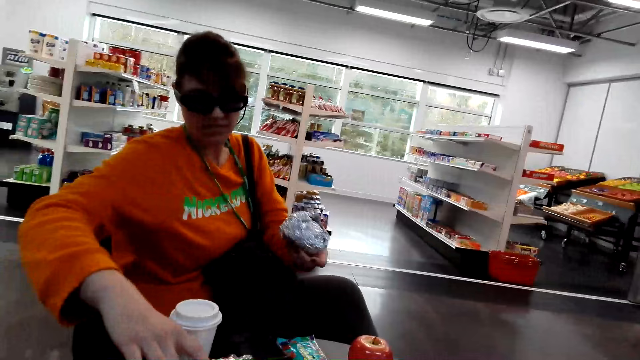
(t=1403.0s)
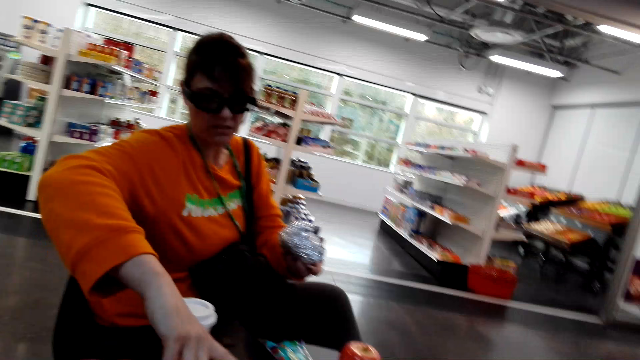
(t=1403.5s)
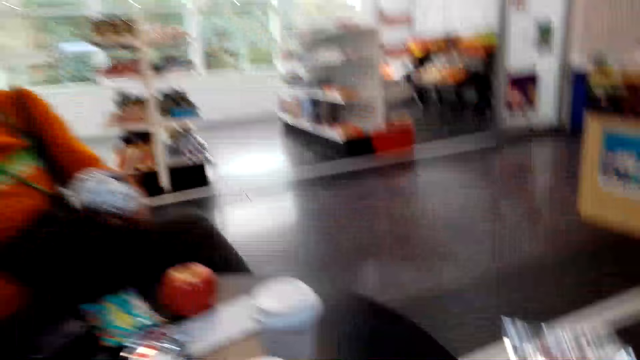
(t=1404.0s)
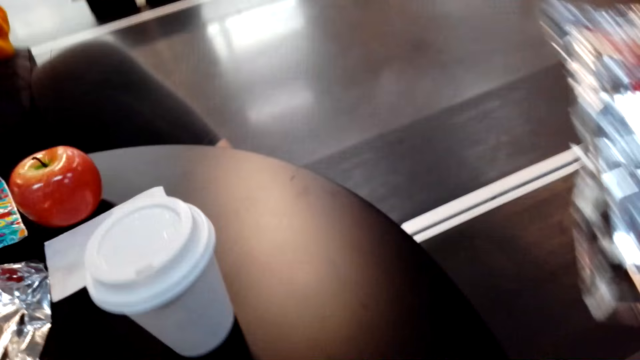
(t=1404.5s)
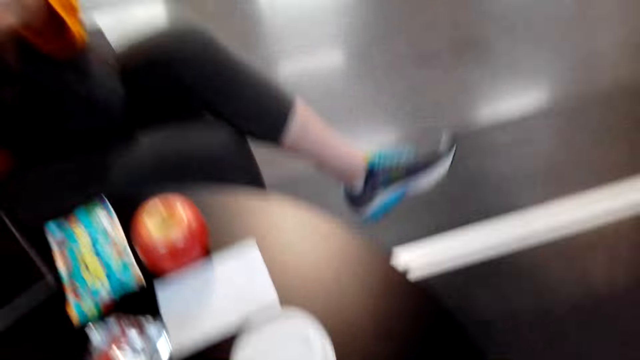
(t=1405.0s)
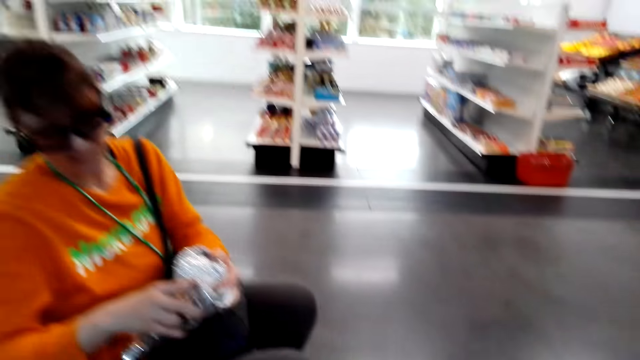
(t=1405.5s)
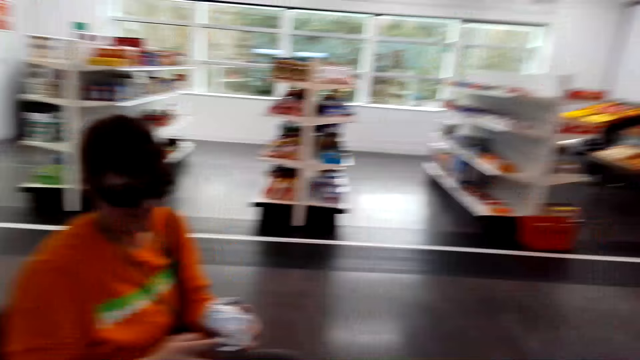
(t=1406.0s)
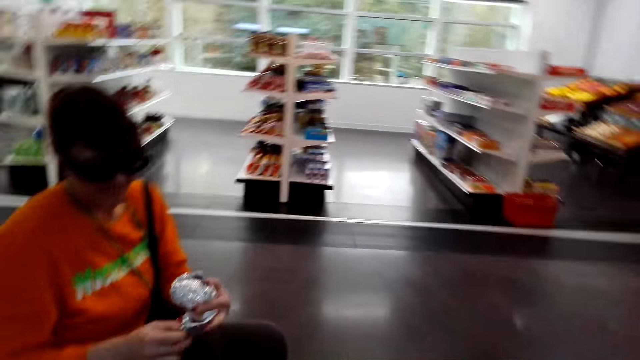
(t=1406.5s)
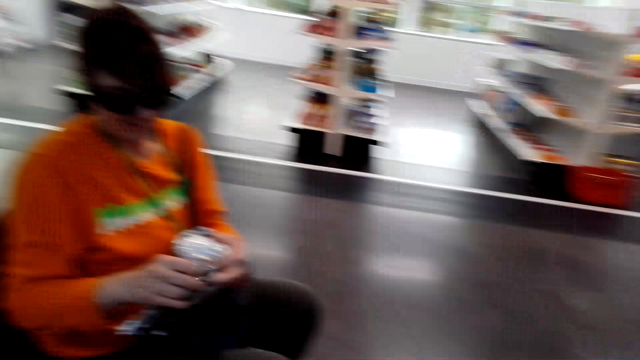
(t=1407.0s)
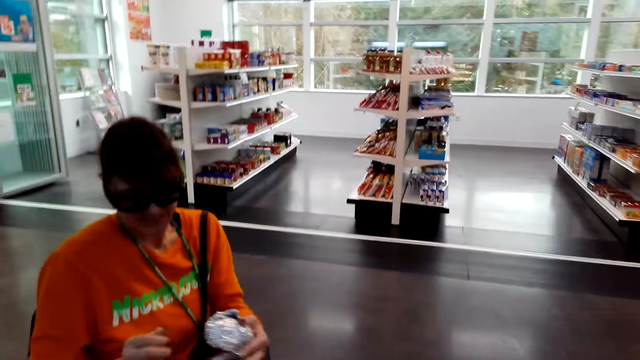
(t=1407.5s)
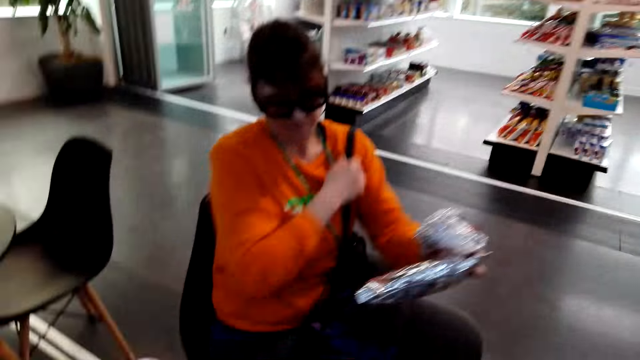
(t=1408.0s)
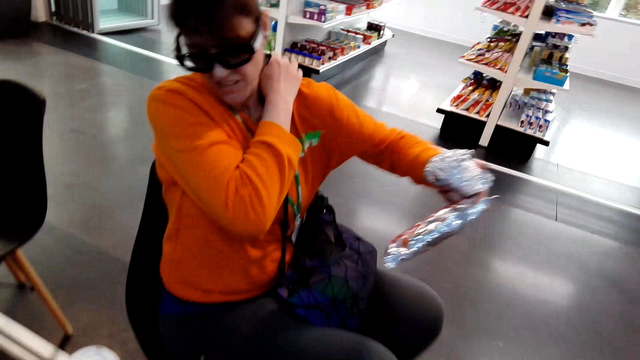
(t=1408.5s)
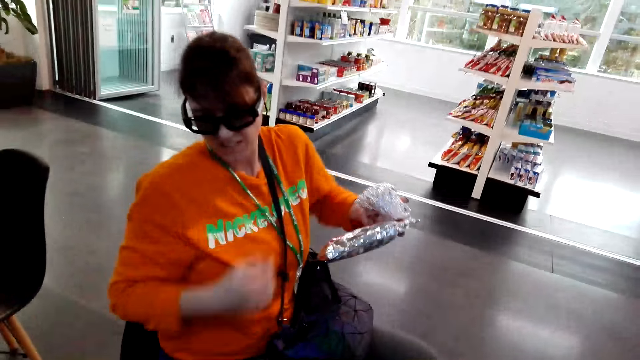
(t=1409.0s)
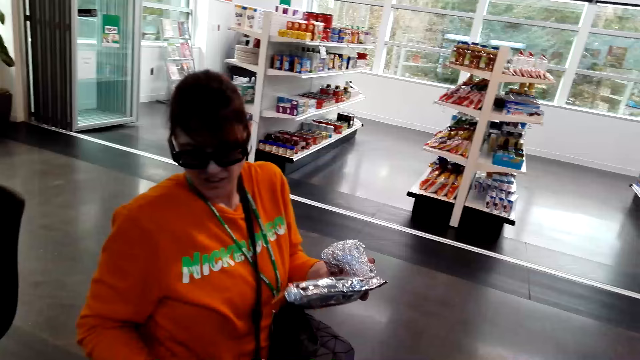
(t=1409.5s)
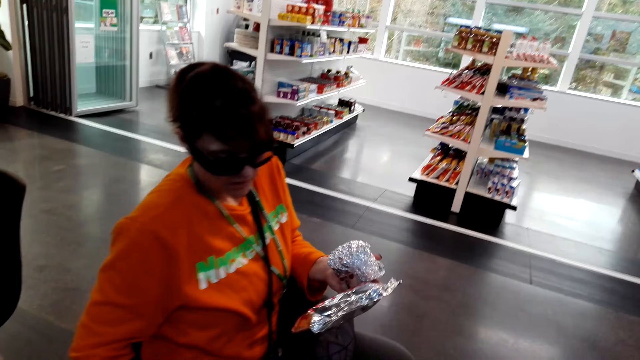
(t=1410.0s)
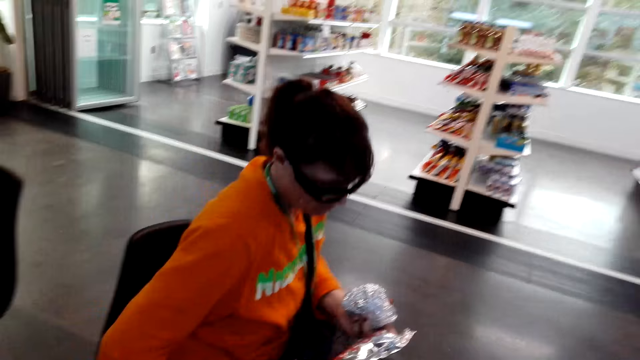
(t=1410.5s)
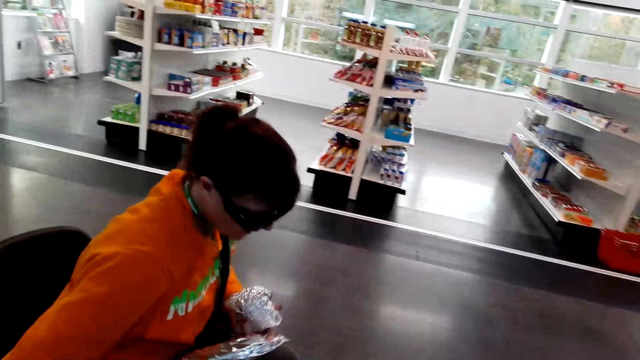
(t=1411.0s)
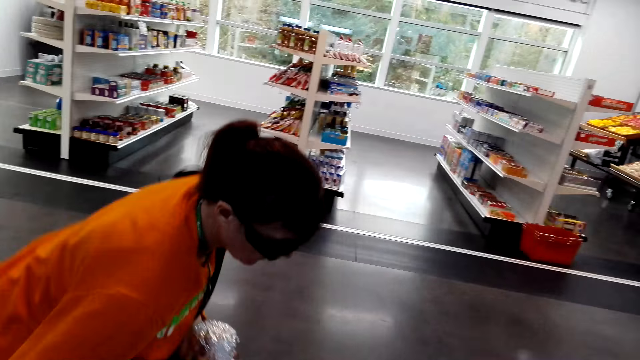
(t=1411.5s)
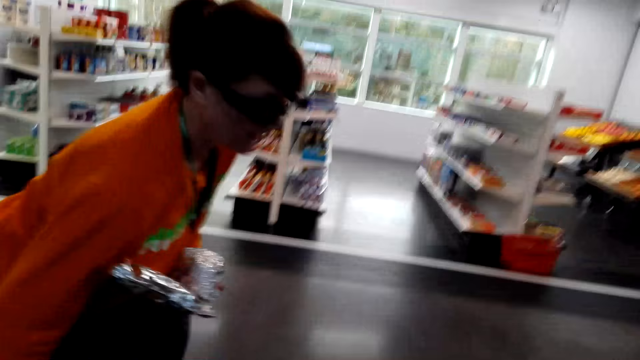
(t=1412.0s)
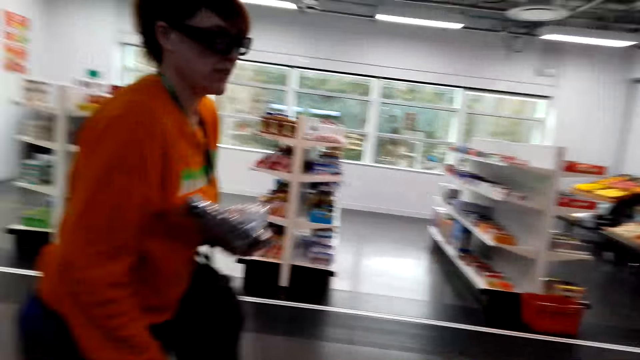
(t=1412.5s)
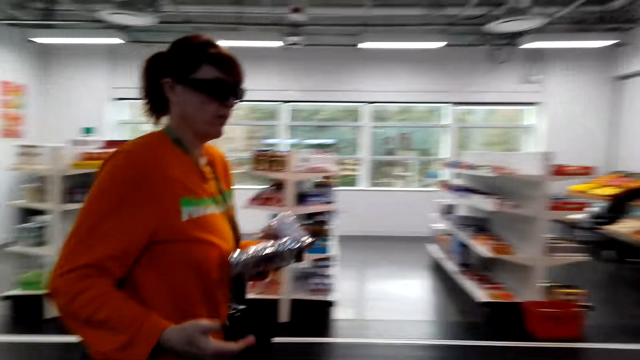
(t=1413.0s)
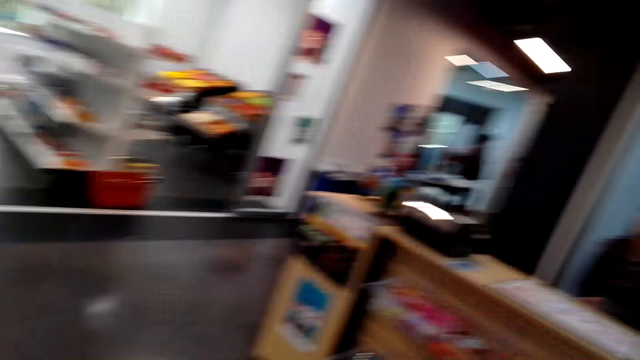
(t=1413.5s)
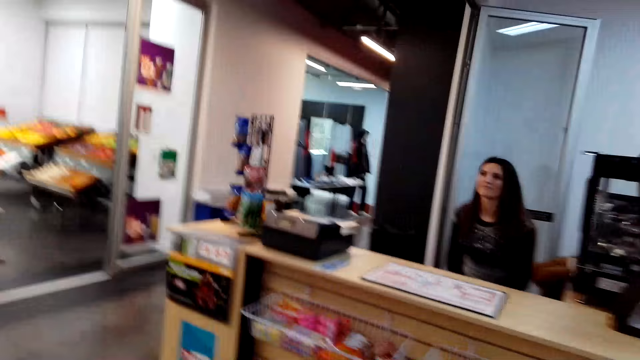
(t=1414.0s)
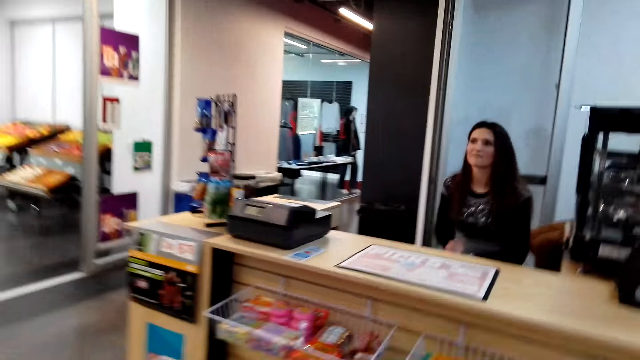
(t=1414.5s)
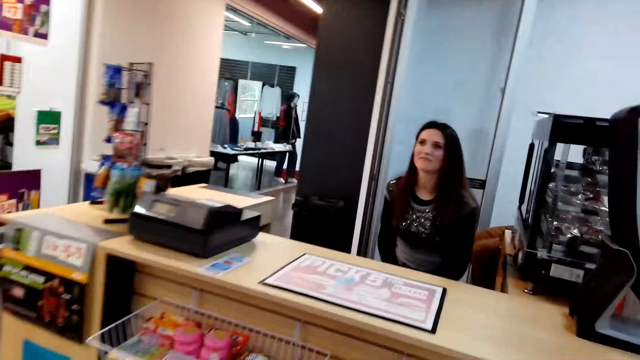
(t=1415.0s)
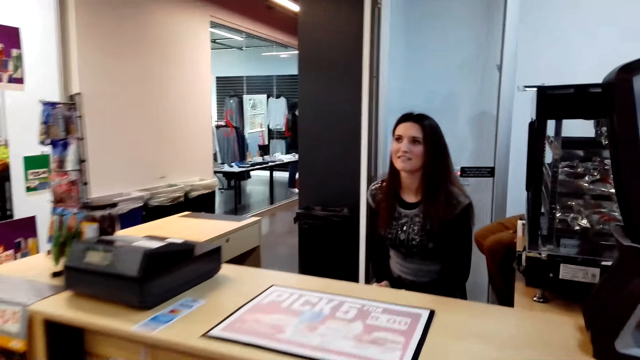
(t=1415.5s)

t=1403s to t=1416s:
A woman picks up a snack from the table. The woman pulls the cloth. She stands up from the chair. She stands on the chair. The camera wearer stands from a chair. The woman walks towards the cashier.

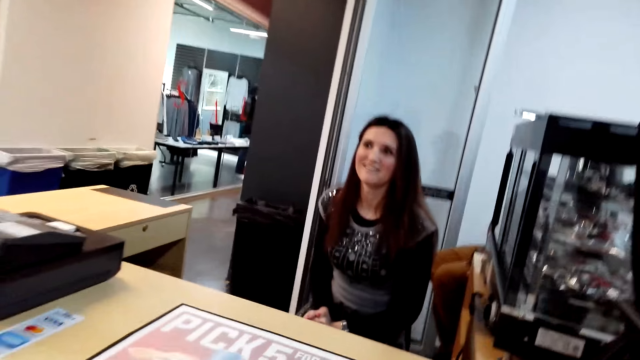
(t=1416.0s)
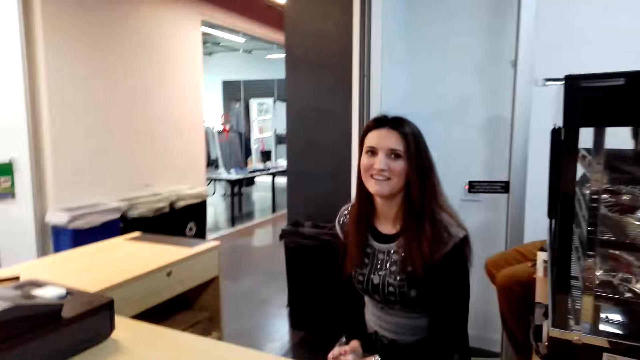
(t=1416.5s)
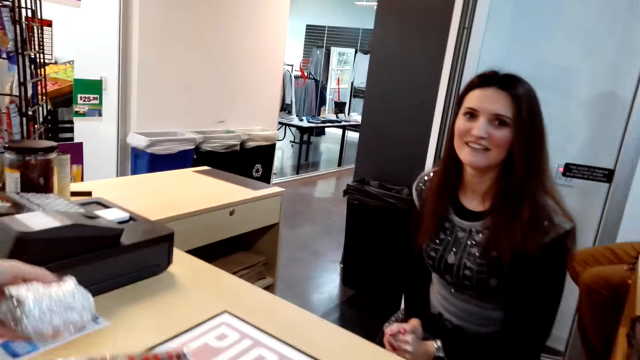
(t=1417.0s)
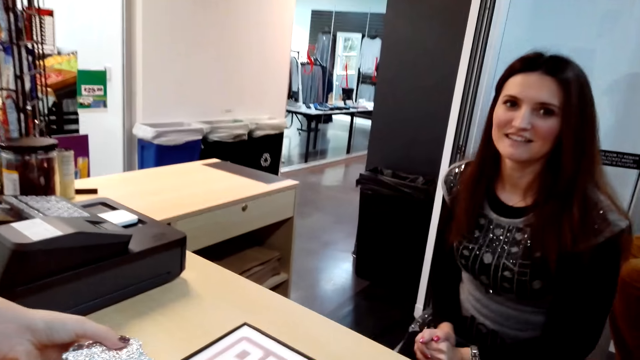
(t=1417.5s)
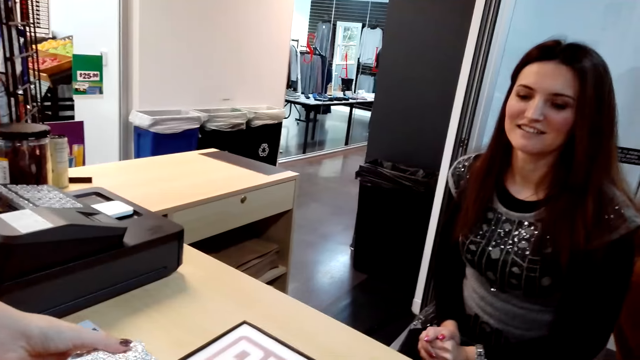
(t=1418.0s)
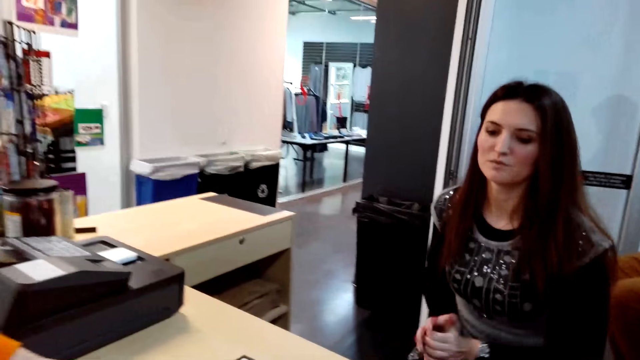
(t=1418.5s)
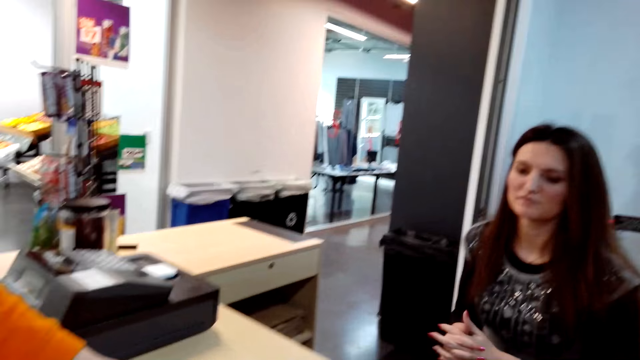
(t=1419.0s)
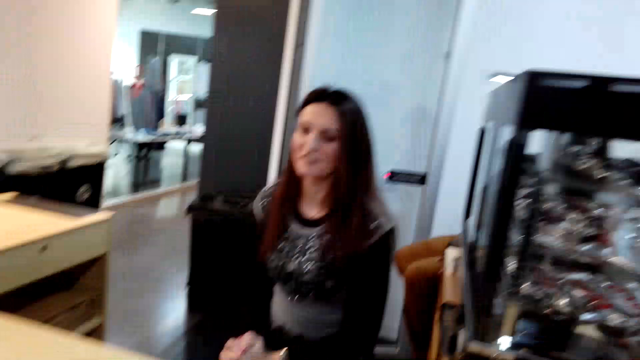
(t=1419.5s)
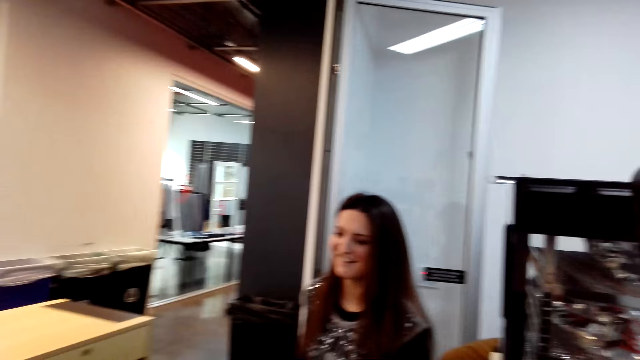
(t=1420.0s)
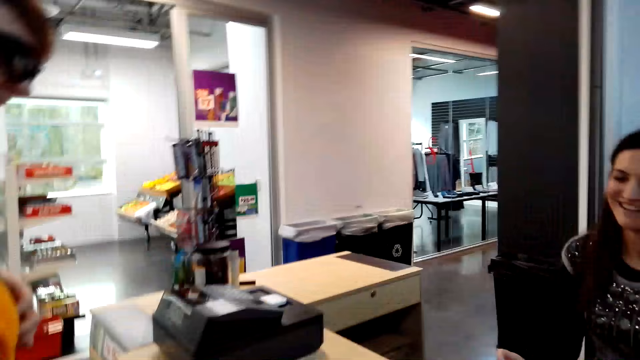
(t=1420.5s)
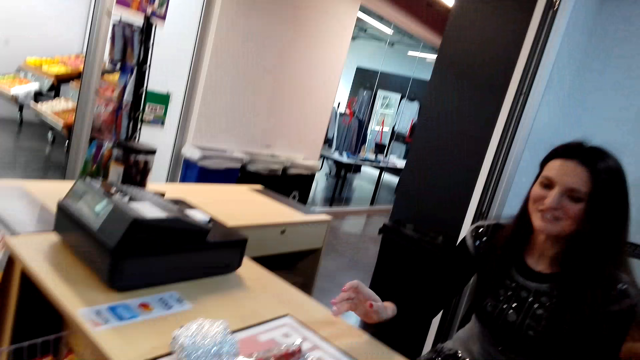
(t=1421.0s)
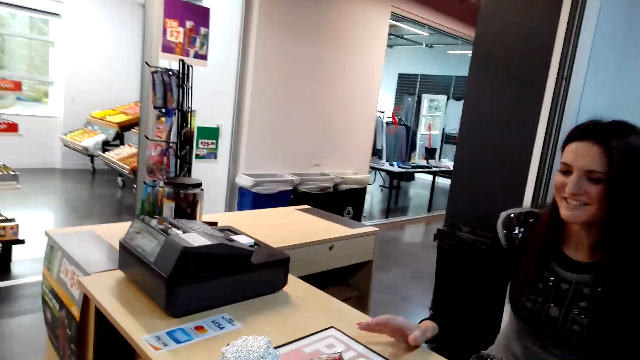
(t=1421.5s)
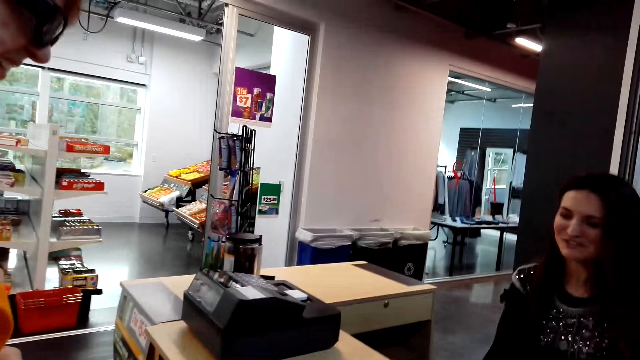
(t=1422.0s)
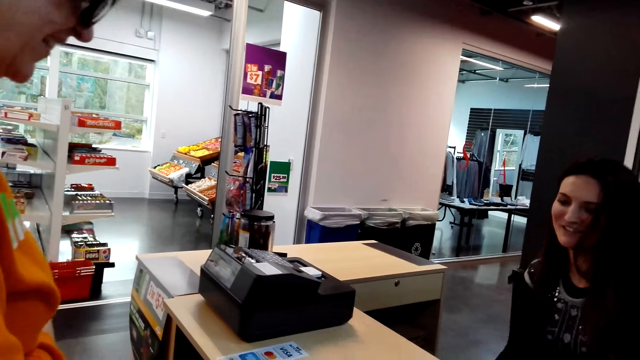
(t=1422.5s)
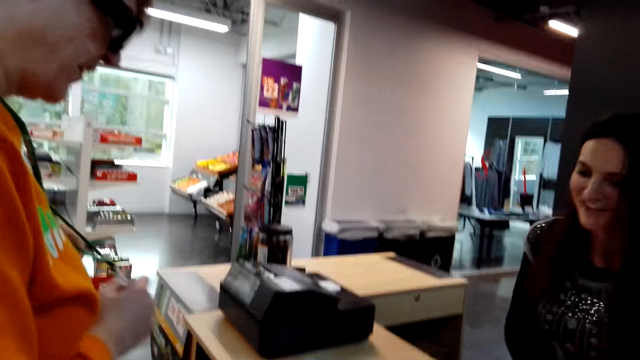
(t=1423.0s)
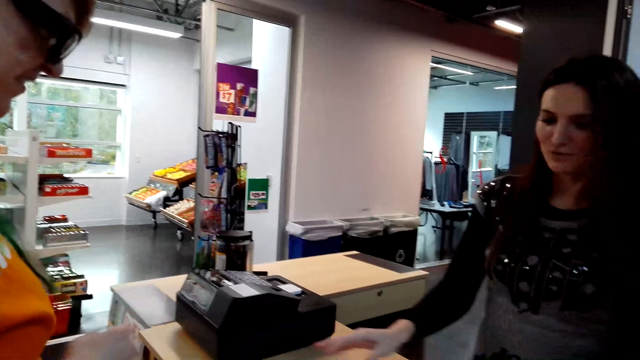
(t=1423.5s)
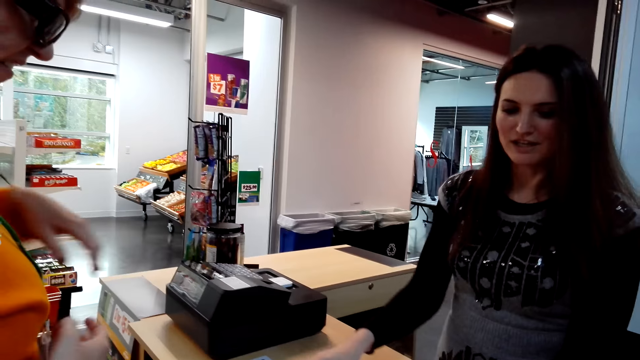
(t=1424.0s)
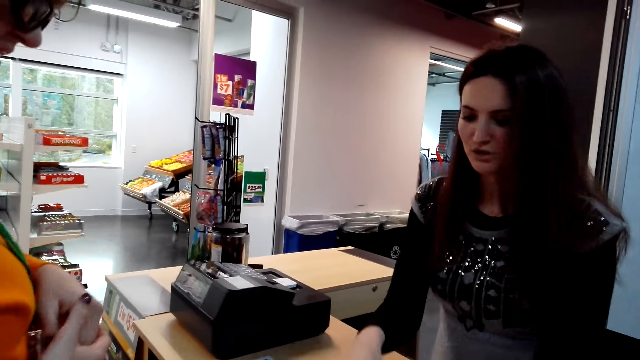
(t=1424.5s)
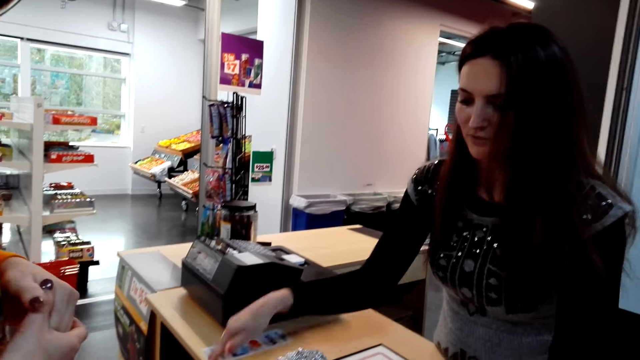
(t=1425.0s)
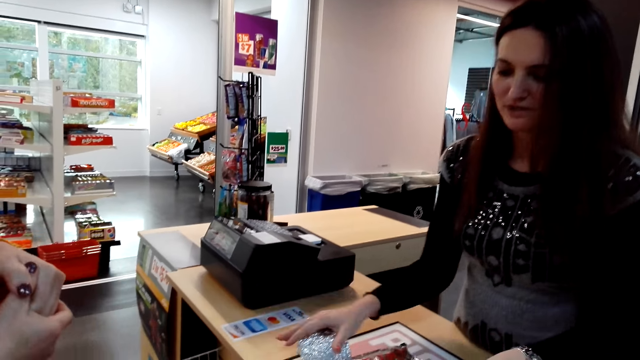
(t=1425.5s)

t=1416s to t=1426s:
A woman looks at a person. The camera wearer walks to the counter. They look around the restaurant. The woman stands up.
